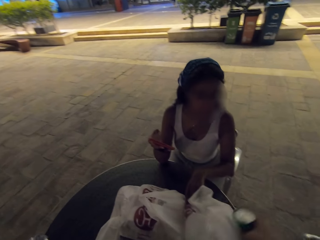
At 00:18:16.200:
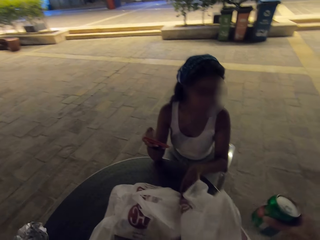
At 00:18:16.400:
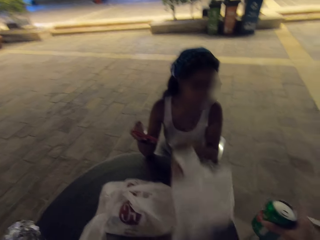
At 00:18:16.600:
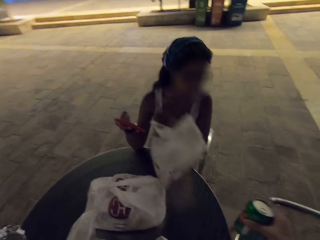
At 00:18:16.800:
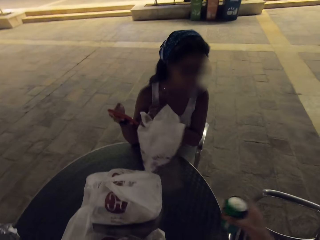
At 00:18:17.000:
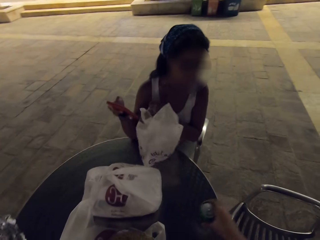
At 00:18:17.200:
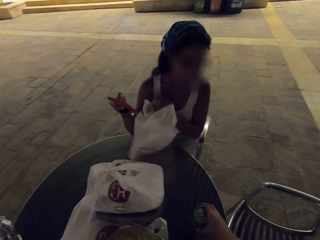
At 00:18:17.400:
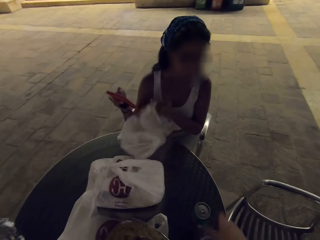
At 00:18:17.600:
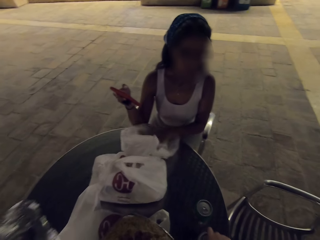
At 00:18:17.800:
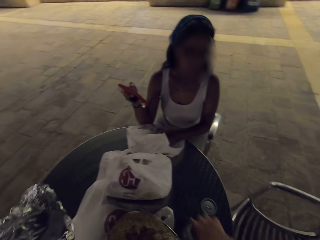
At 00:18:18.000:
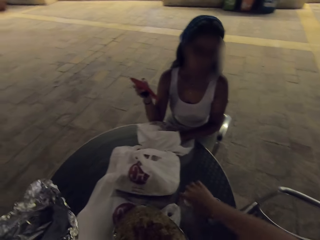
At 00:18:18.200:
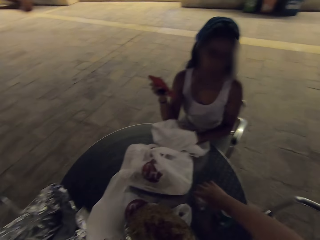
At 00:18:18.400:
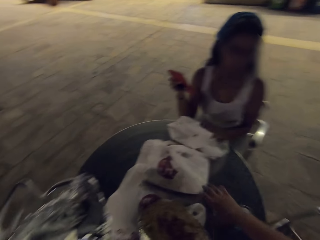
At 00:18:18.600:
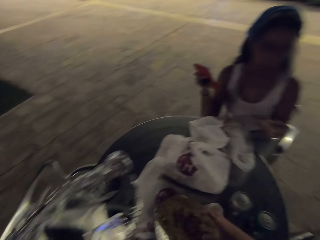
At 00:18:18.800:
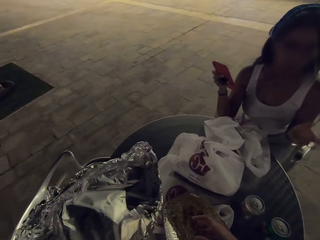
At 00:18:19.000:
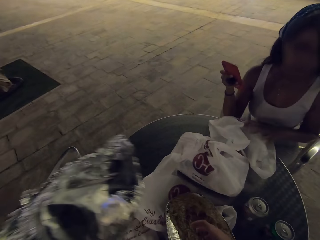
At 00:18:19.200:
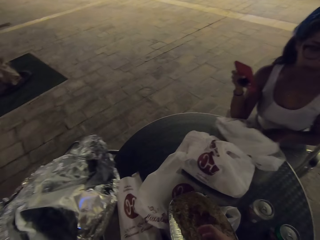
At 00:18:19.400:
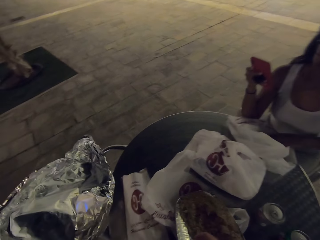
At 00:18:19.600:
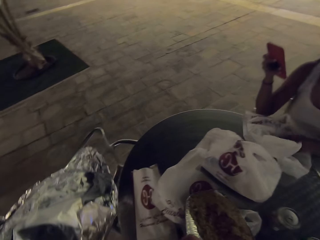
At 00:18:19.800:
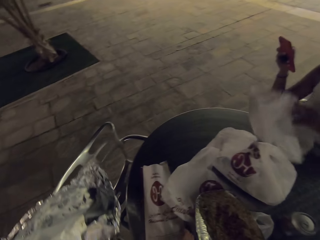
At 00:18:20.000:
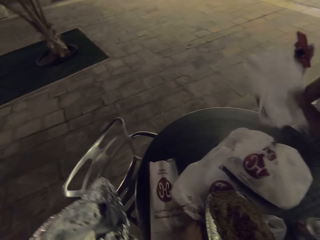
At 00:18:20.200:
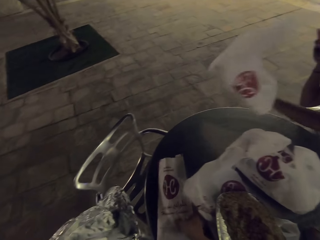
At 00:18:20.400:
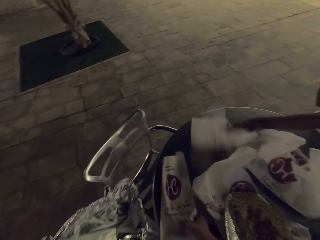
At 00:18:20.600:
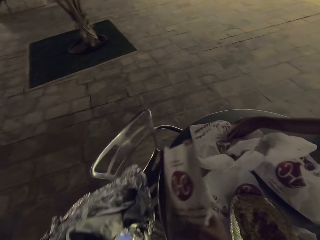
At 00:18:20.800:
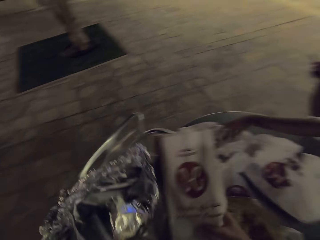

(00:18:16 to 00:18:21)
The woman touches the plastic bag.

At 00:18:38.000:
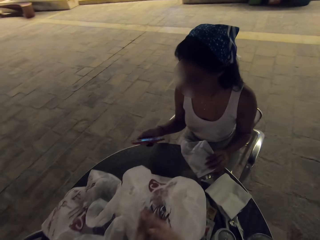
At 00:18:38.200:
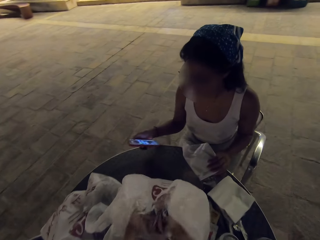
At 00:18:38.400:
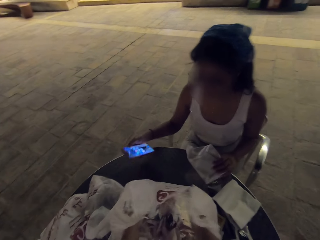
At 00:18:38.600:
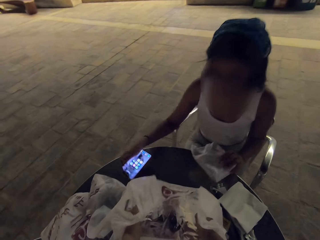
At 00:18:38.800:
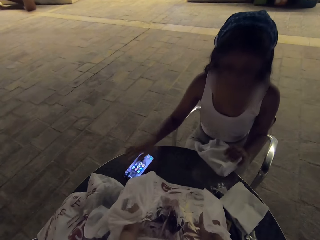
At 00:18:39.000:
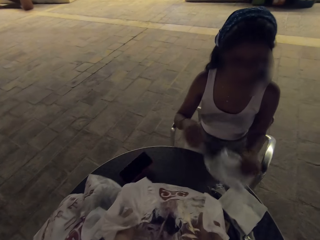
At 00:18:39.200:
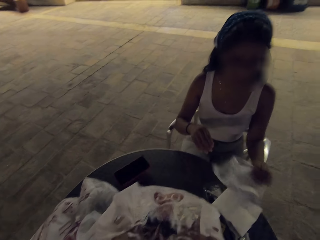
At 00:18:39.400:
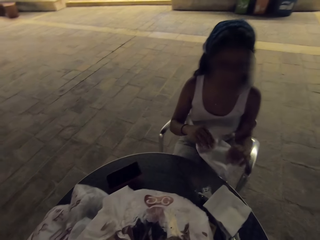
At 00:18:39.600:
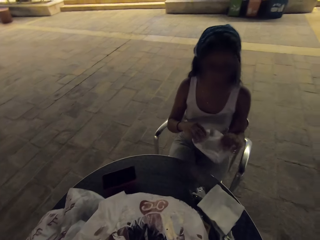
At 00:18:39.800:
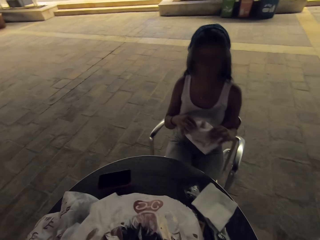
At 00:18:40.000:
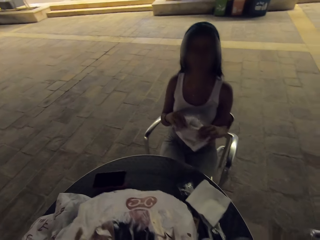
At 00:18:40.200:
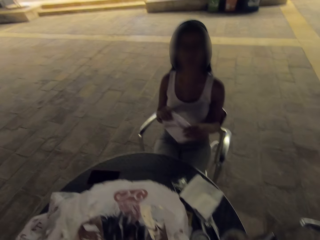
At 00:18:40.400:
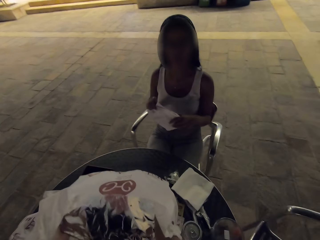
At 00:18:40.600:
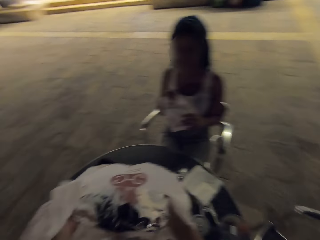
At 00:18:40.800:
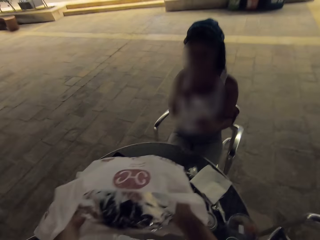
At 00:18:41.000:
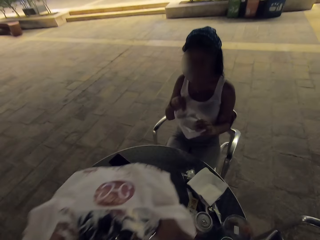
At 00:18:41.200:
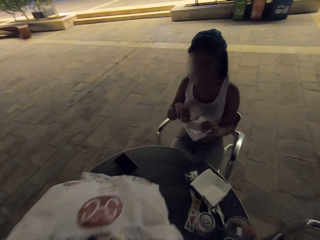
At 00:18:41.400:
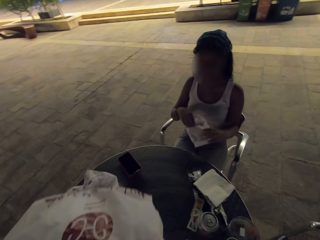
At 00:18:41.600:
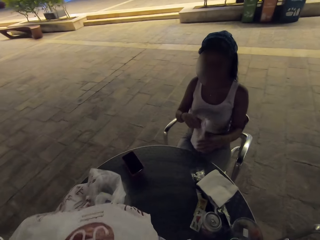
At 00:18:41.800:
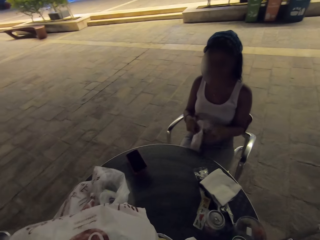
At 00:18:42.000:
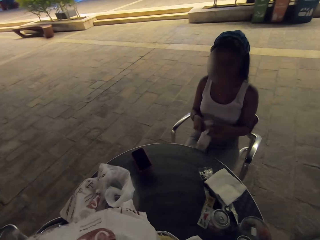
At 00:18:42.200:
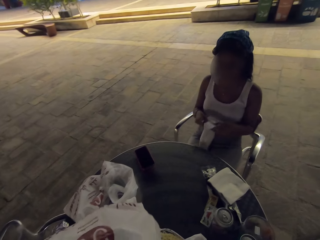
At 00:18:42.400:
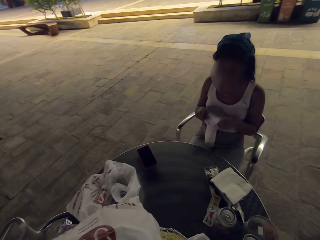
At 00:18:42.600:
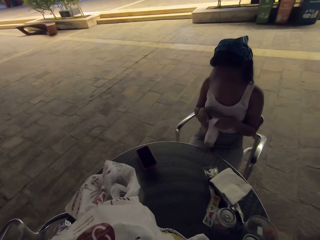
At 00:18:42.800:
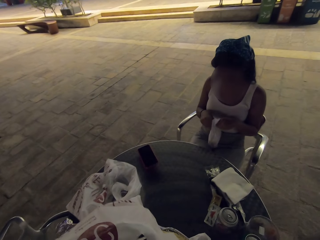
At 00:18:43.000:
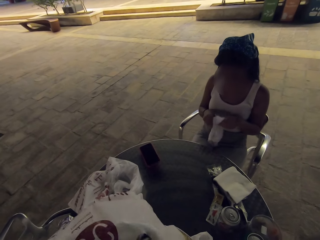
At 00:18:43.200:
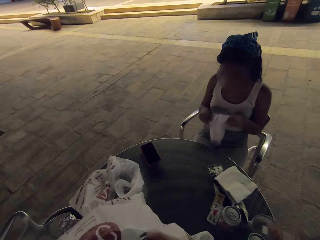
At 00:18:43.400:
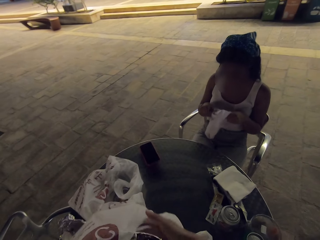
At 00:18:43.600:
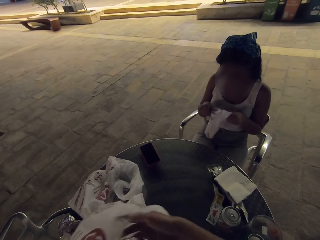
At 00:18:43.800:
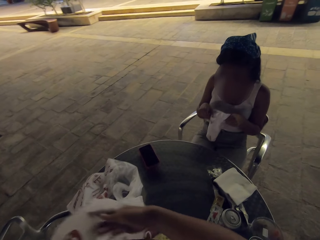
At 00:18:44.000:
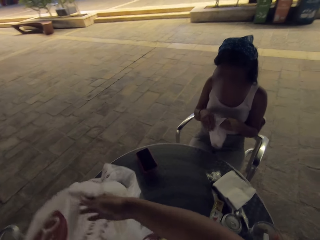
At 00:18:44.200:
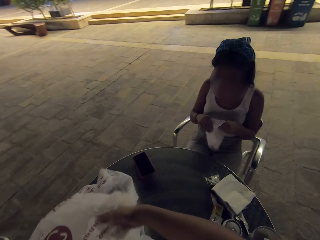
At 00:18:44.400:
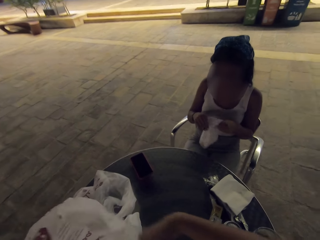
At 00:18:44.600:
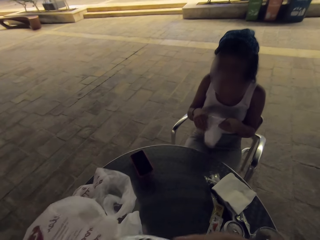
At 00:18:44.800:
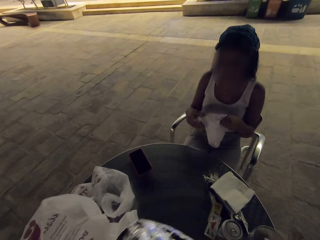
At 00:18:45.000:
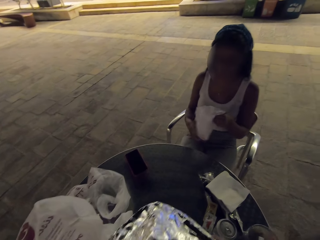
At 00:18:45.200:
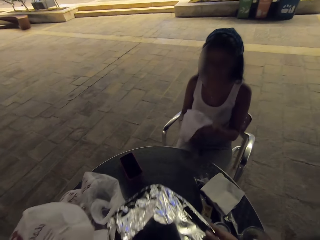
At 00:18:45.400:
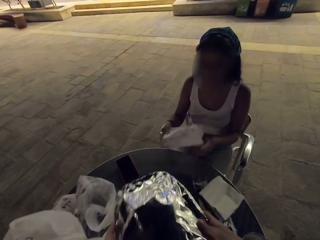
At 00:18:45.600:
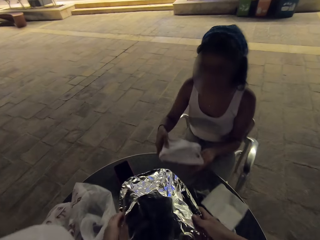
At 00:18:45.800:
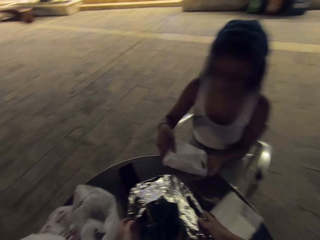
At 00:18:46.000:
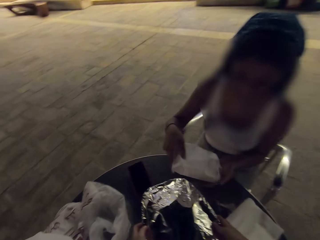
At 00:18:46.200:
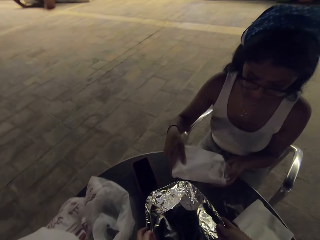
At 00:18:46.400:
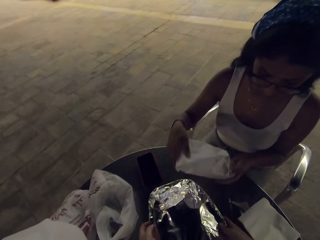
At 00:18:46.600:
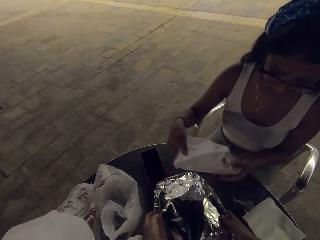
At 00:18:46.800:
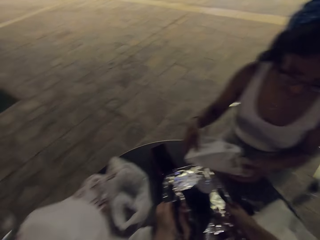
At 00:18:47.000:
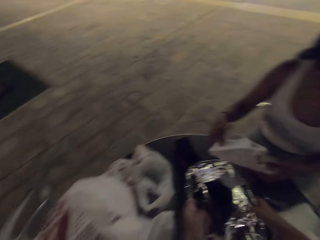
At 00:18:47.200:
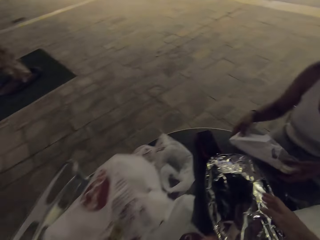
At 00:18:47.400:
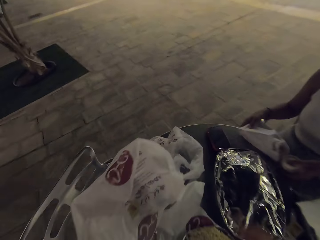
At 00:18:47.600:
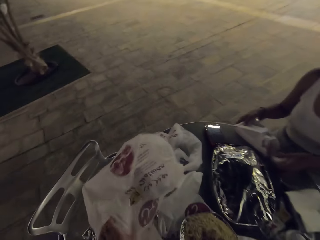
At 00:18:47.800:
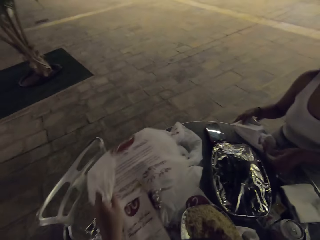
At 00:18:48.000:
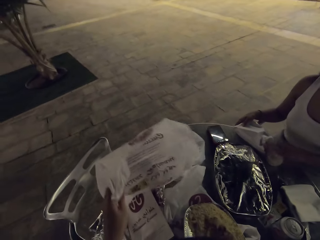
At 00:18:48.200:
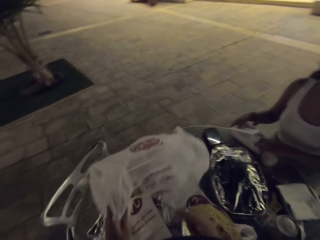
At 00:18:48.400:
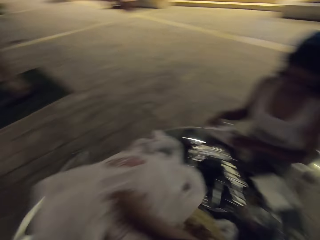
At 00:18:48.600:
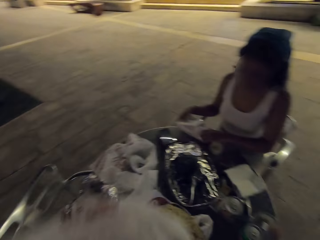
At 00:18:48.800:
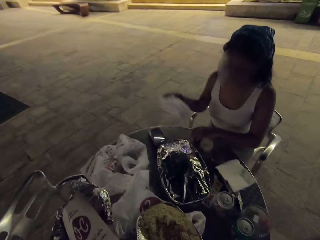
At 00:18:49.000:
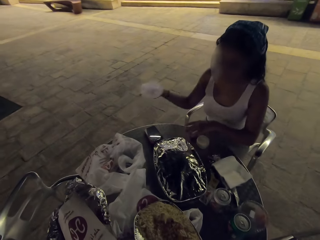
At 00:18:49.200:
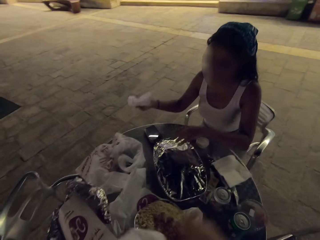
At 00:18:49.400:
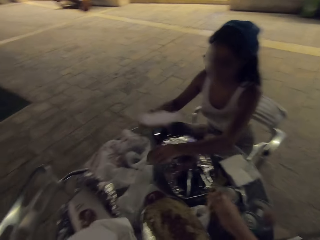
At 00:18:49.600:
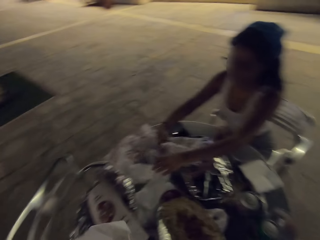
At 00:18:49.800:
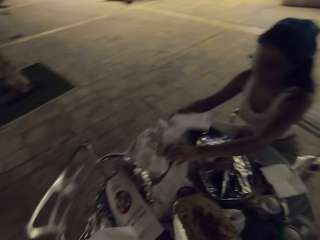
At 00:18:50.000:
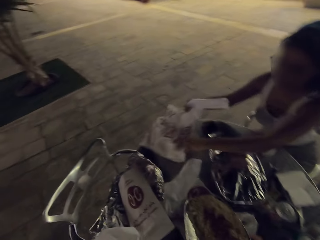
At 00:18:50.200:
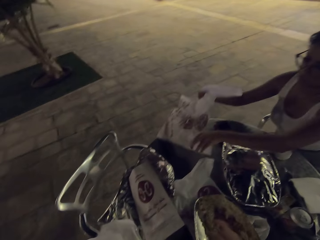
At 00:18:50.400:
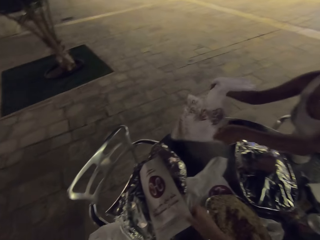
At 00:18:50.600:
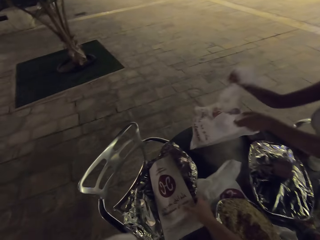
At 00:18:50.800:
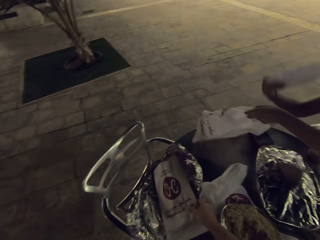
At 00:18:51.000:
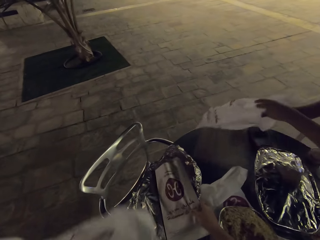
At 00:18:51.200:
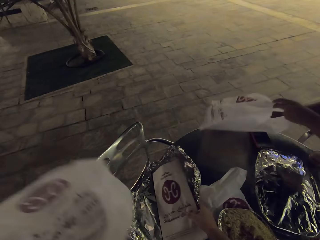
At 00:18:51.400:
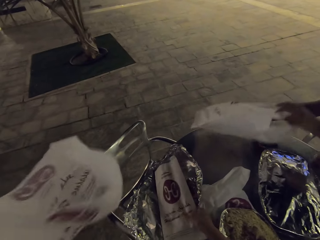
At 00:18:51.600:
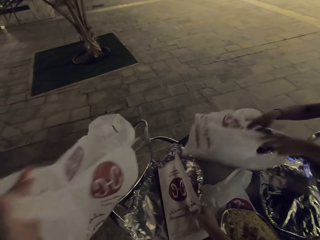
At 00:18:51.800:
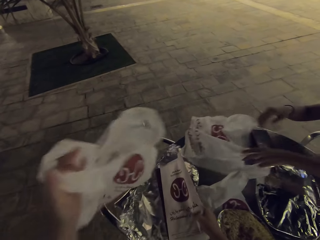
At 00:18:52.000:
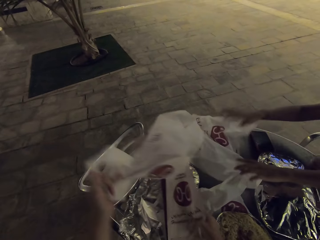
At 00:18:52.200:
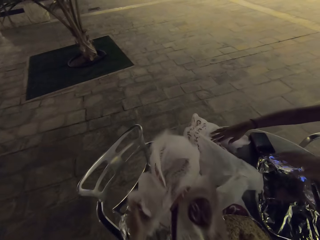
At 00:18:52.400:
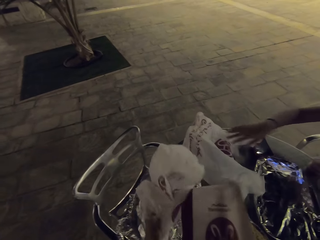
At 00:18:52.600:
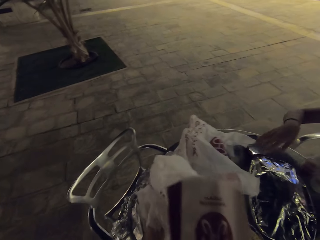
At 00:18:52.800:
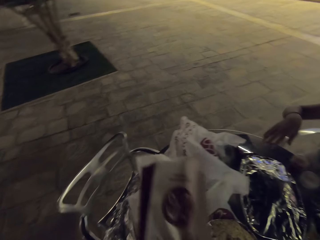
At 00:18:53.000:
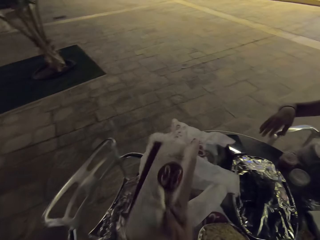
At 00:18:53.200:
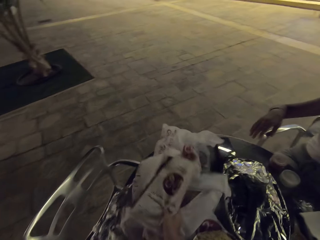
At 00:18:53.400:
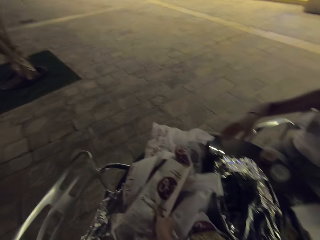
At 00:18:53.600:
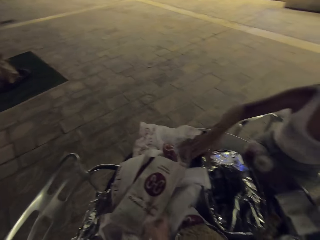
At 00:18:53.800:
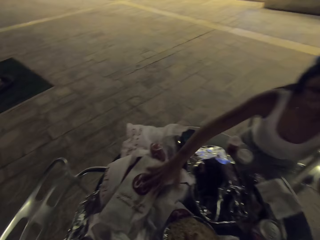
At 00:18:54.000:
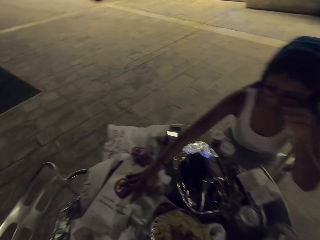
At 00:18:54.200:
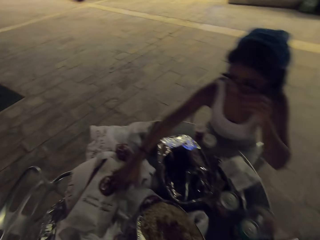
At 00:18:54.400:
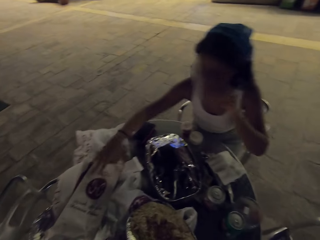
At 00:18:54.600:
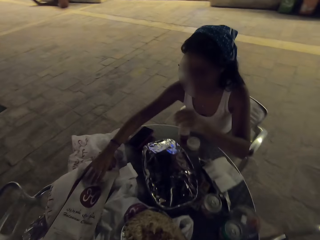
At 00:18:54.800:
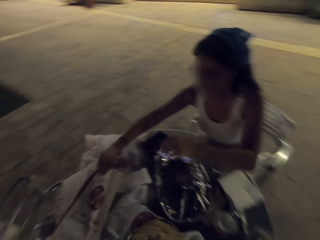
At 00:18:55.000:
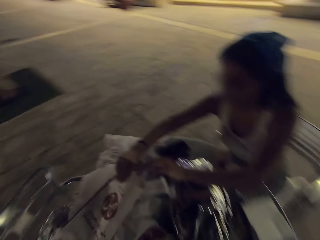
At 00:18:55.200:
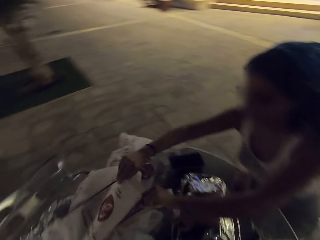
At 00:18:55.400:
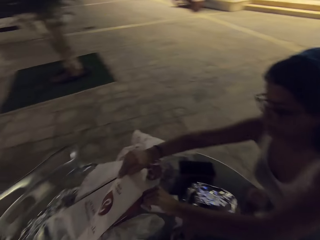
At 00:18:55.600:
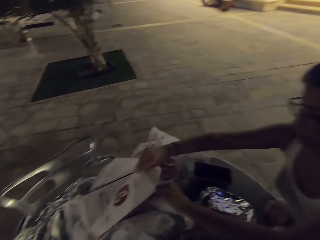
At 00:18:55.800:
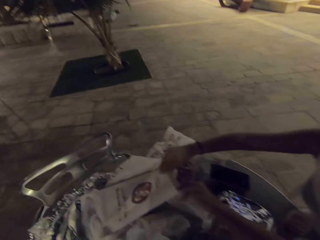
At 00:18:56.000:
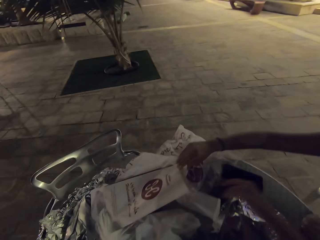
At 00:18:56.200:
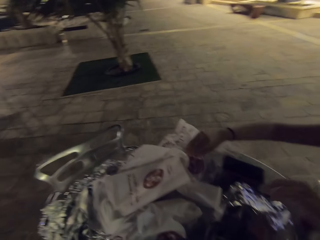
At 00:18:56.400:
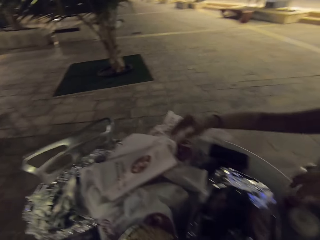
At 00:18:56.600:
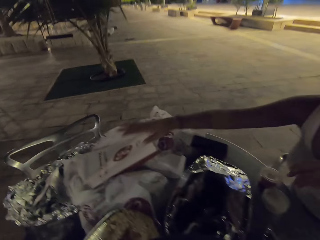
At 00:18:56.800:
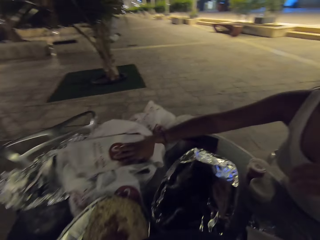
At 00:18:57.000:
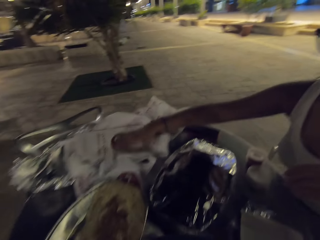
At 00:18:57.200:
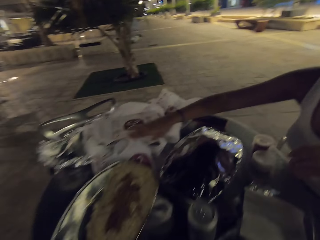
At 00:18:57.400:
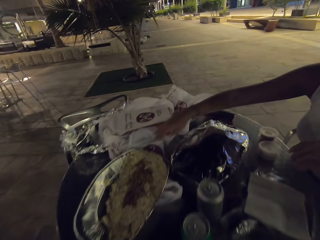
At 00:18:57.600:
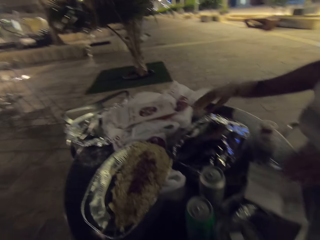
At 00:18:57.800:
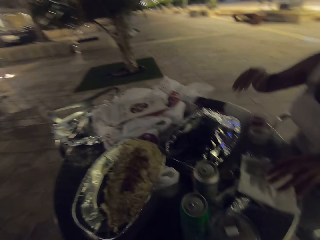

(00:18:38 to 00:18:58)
The woman places her phone on the table. She places salad on the table. The woman and the camera wearer put aside plastic nylon bags.
